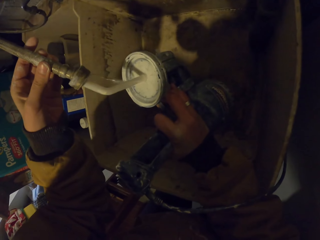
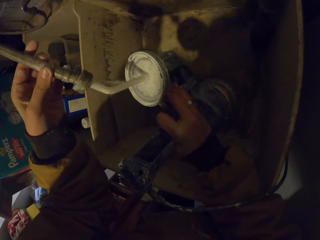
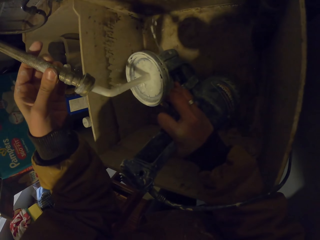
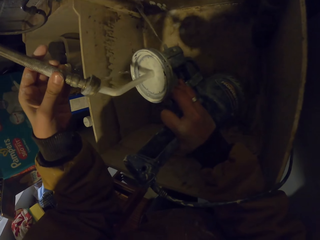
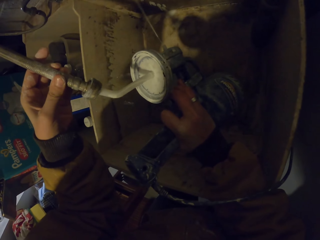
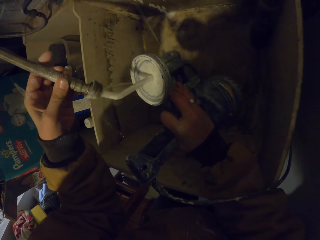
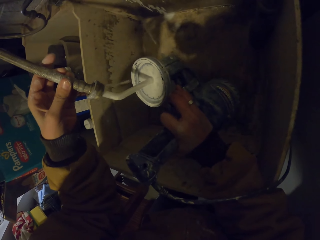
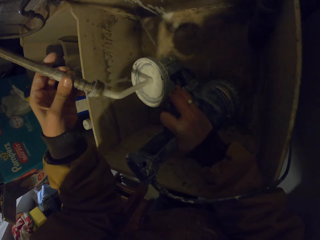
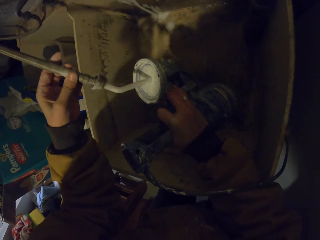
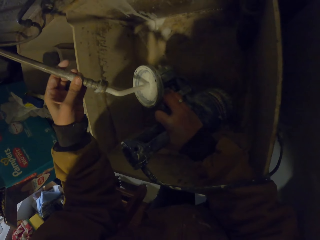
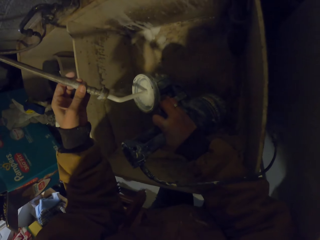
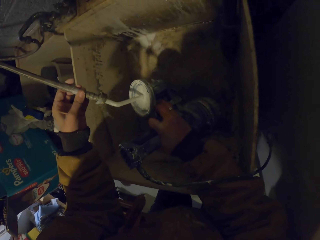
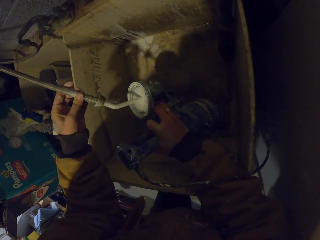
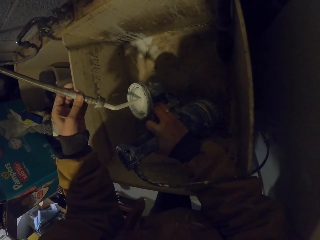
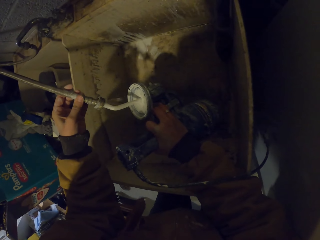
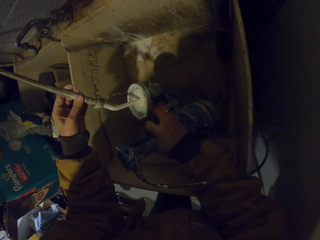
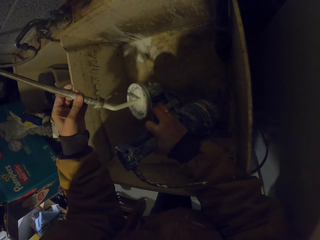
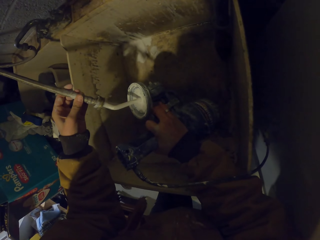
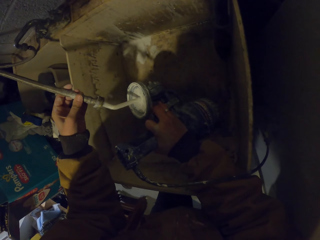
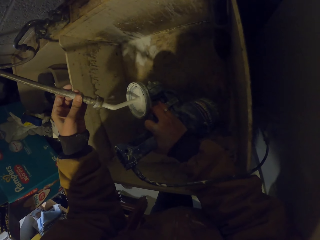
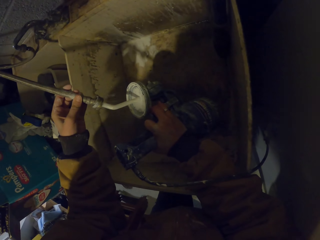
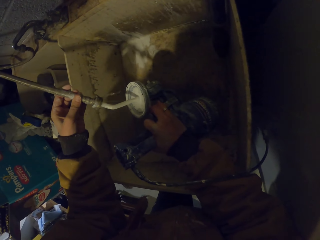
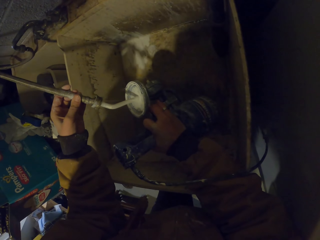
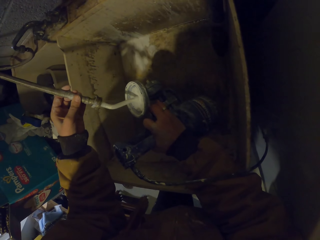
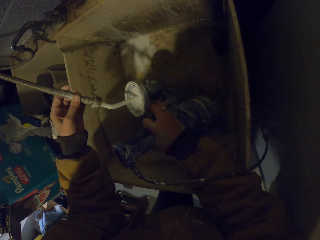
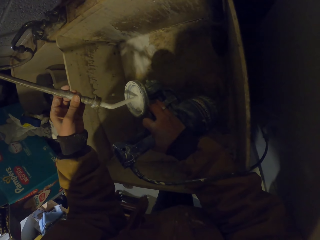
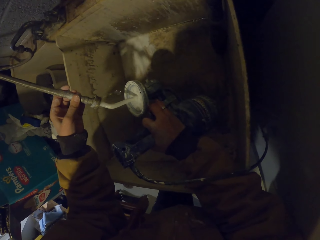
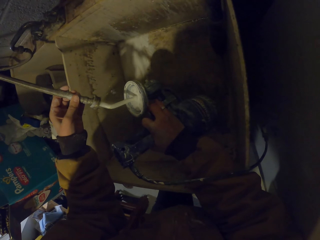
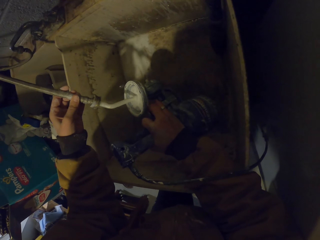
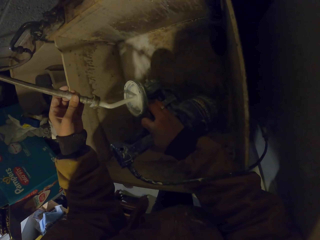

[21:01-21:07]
The camera wearer fixes the water pipe on the water pump.

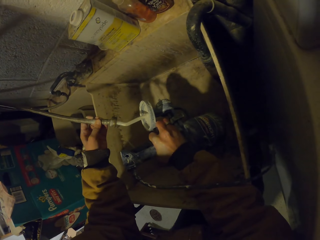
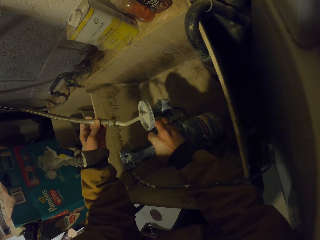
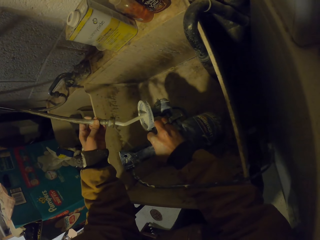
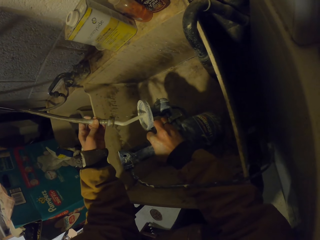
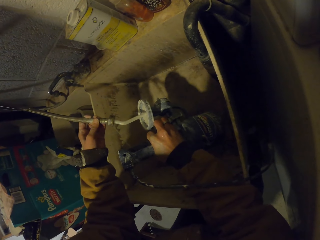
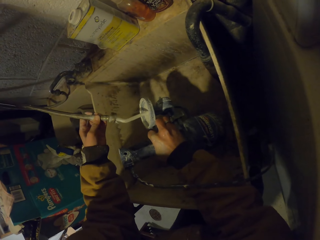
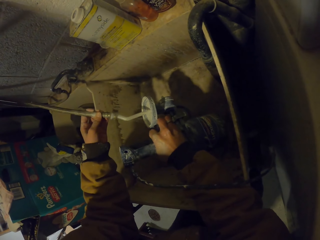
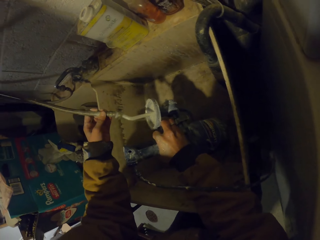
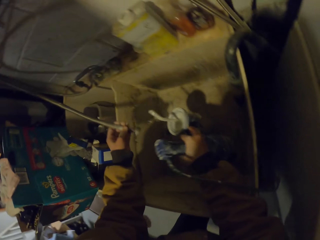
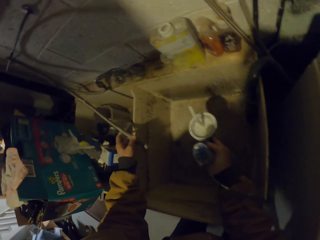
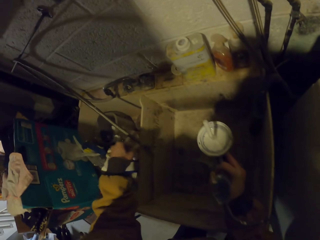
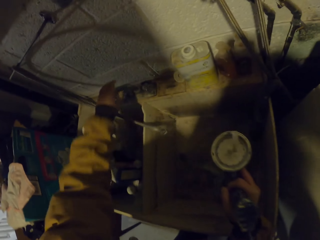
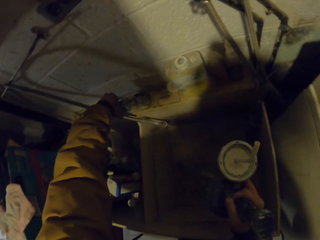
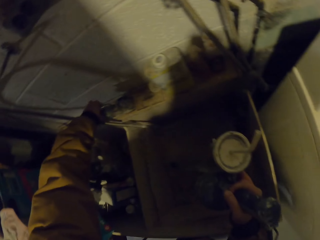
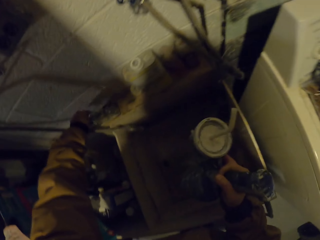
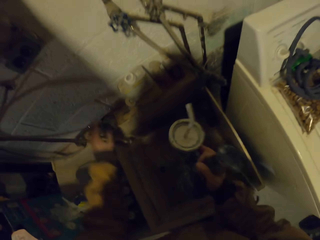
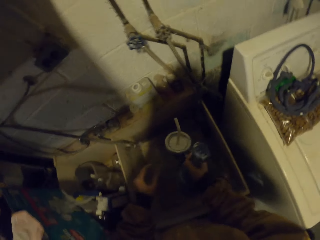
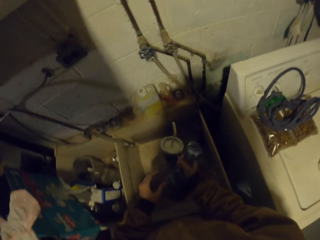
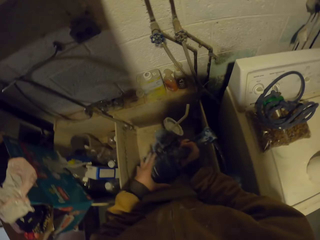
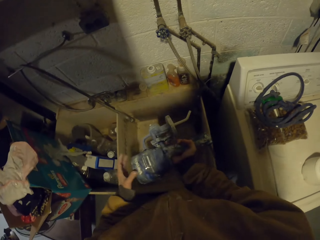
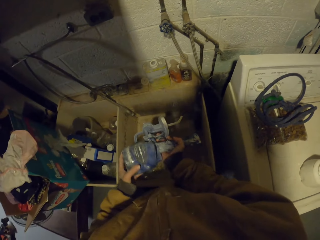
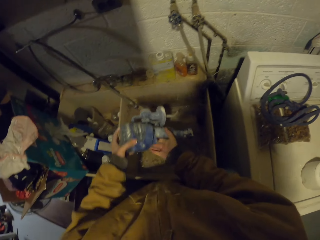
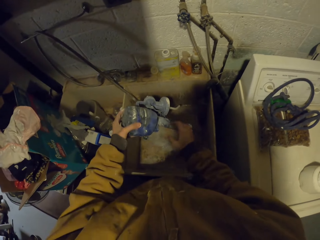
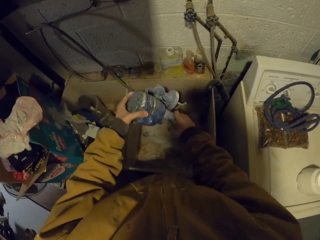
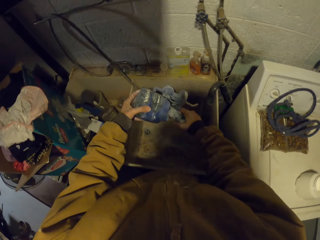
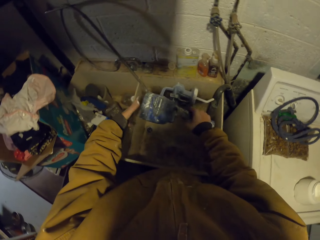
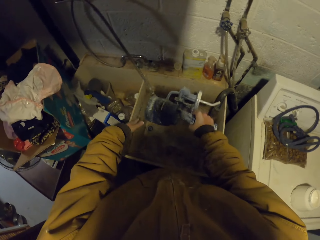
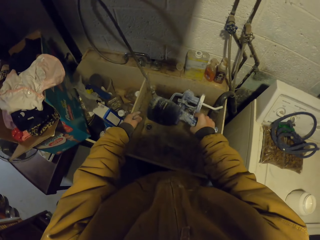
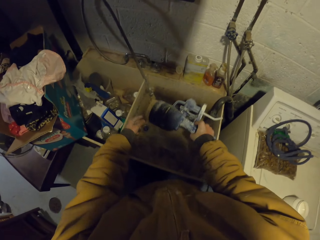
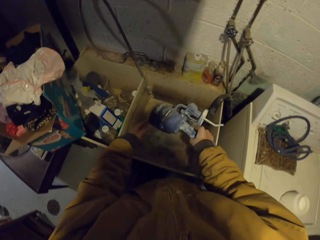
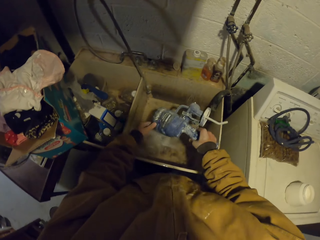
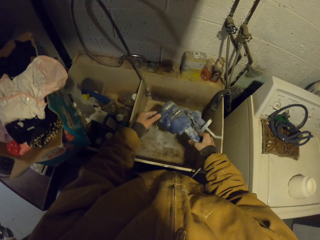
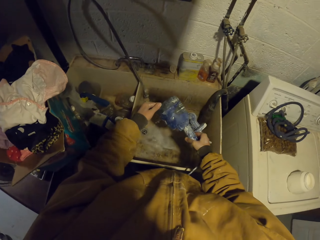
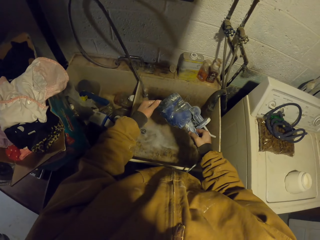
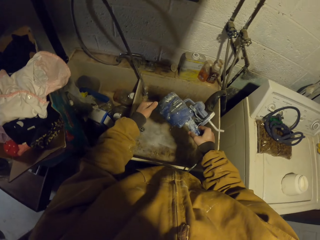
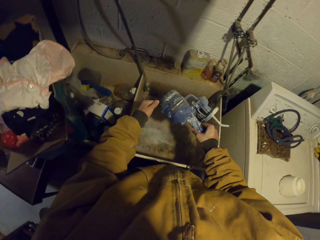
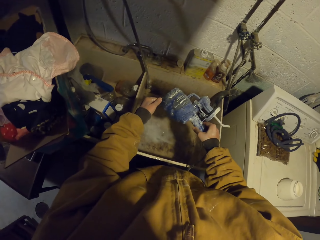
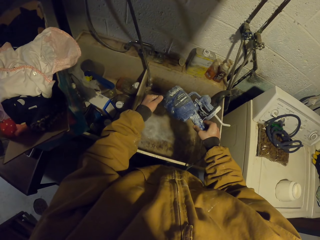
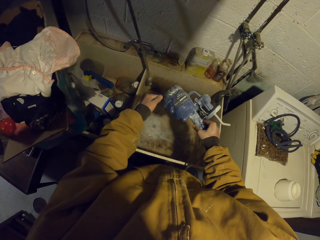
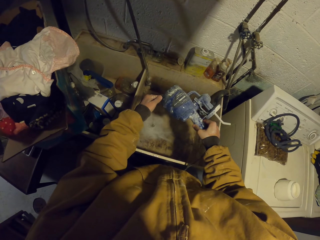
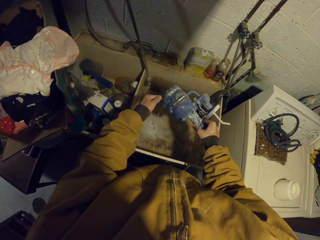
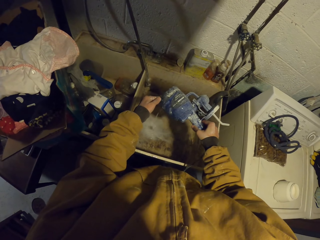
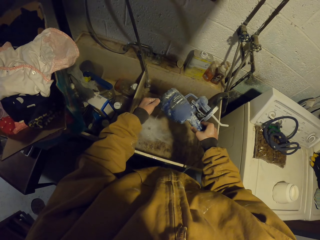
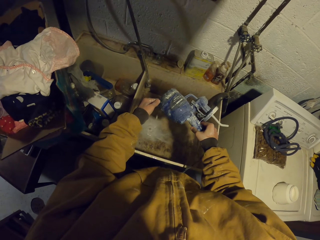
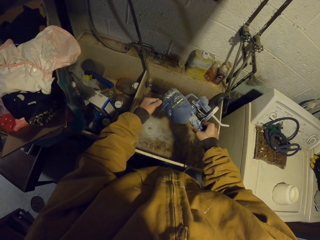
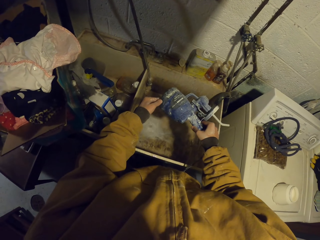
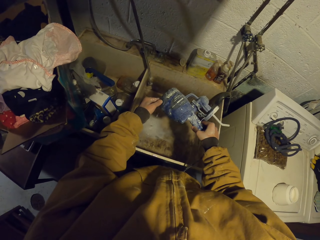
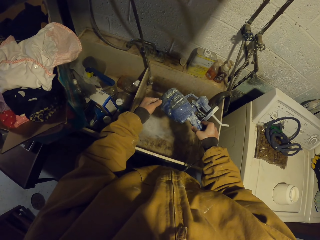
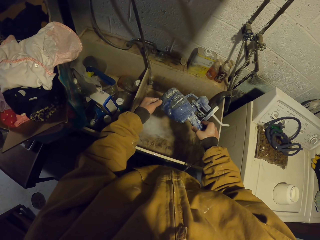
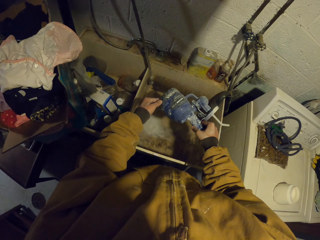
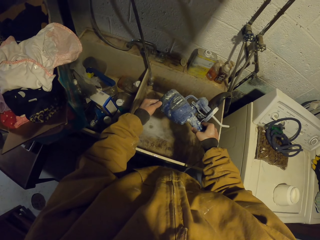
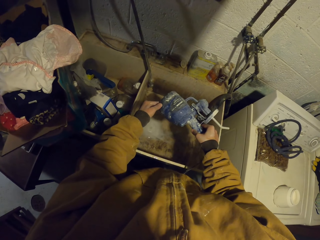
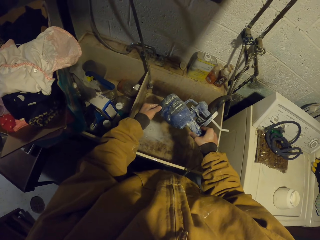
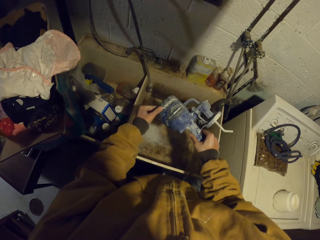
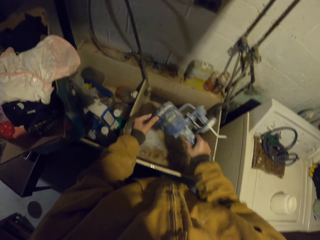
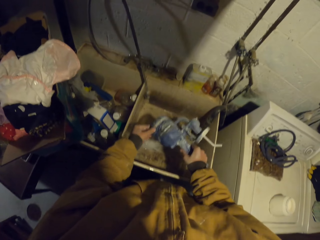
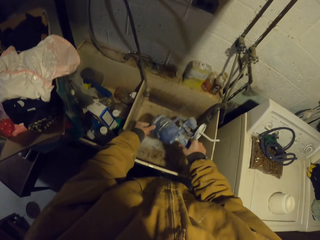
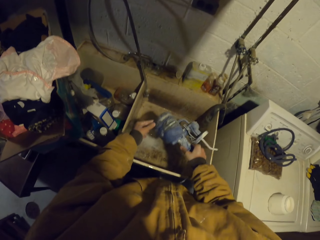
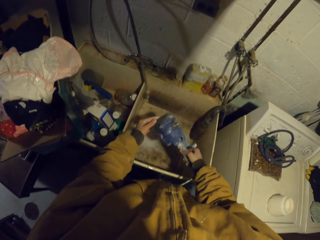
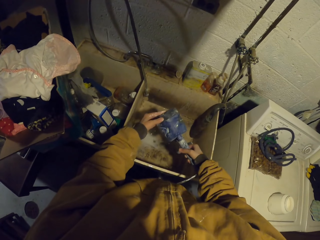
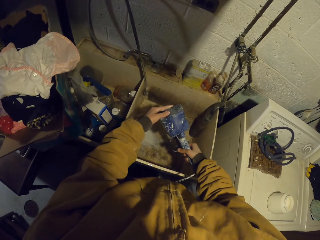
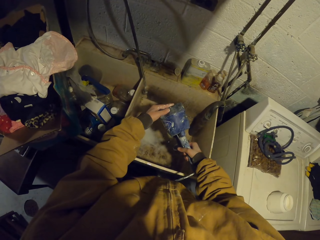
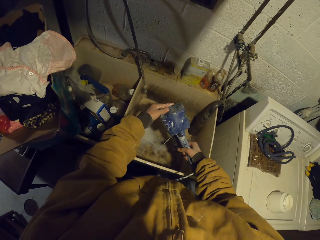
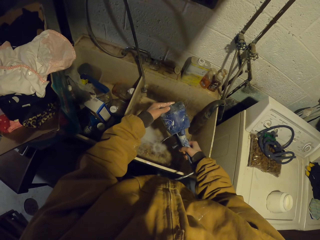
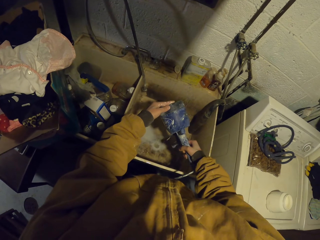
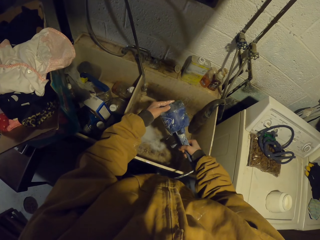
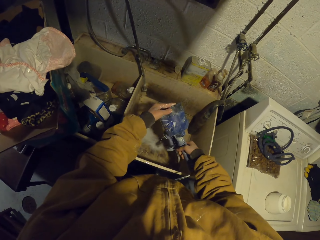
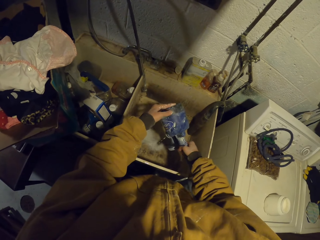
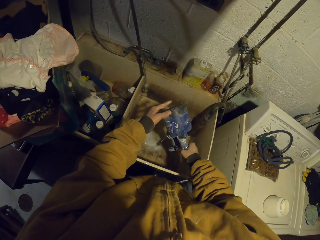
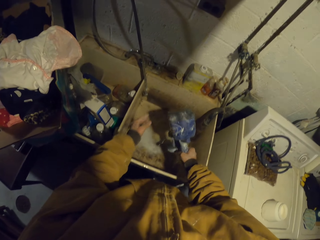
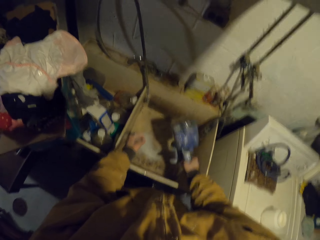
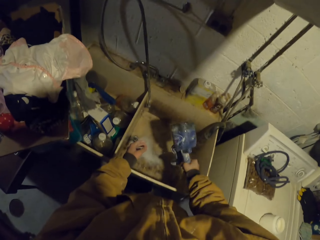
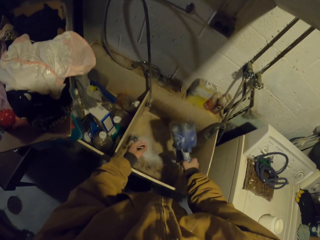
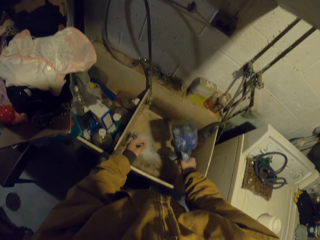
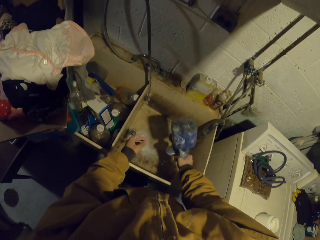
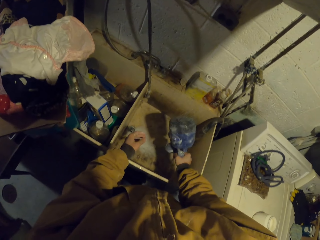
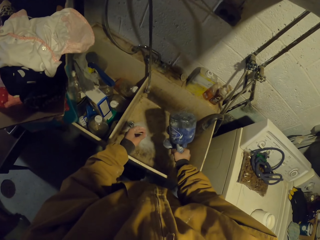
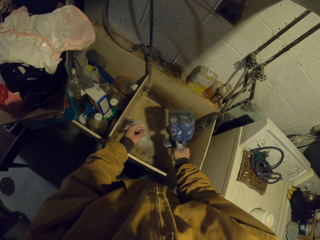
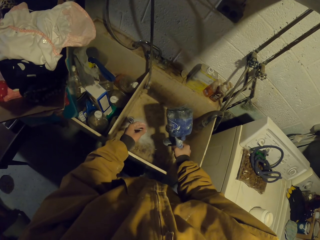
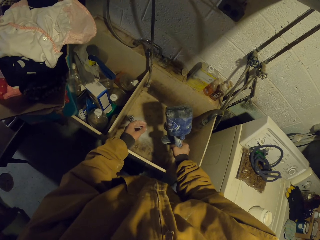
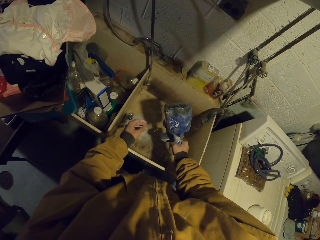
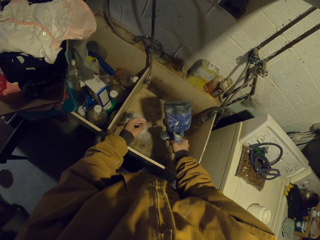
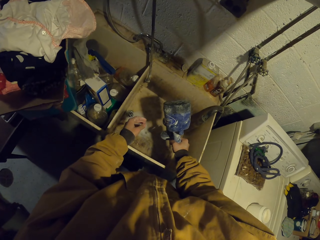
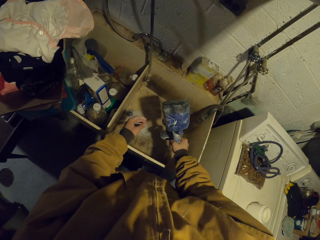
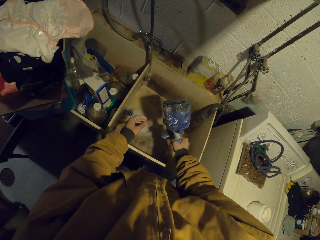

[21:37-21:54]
The camera wearer drops the water pipe. They close the water tap. They pour water from the water pump. They shake the water pump.
